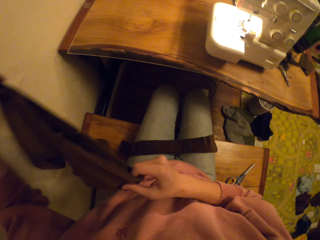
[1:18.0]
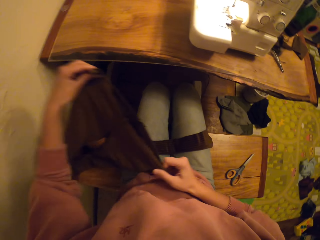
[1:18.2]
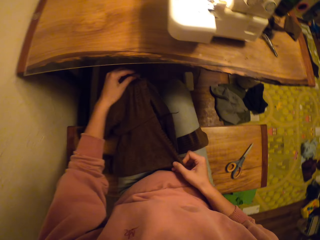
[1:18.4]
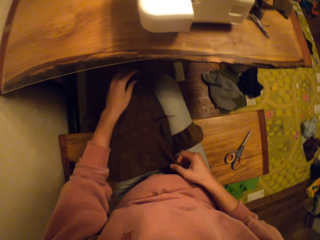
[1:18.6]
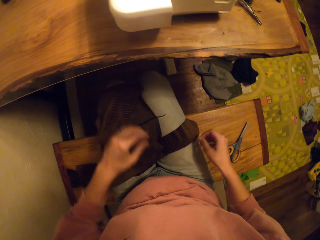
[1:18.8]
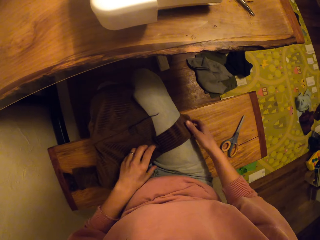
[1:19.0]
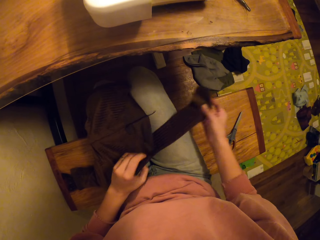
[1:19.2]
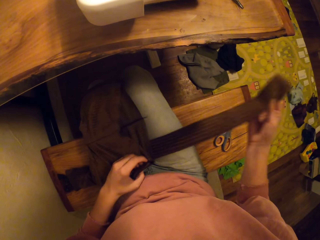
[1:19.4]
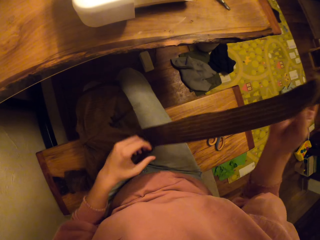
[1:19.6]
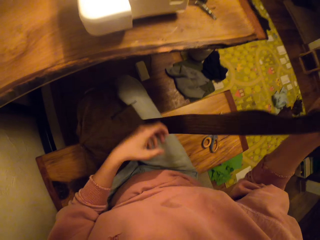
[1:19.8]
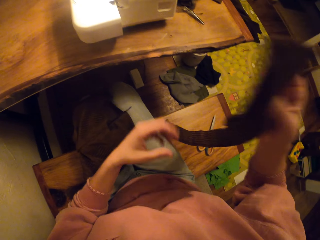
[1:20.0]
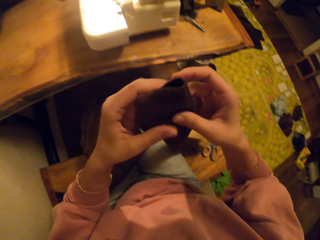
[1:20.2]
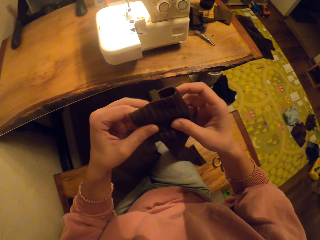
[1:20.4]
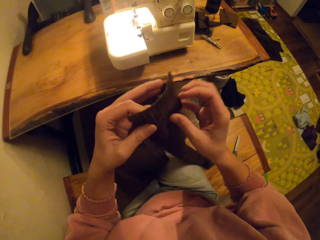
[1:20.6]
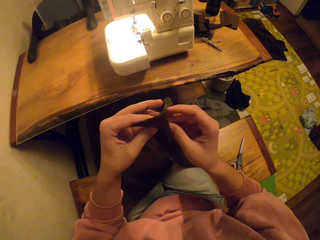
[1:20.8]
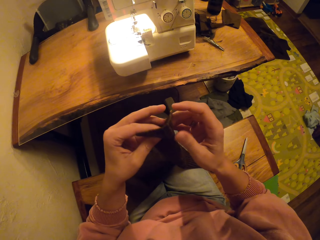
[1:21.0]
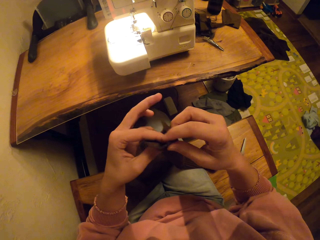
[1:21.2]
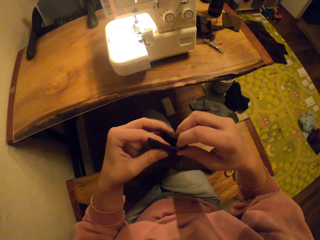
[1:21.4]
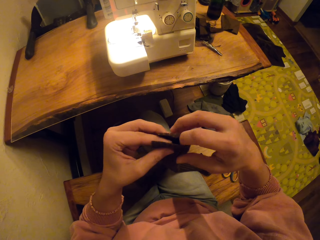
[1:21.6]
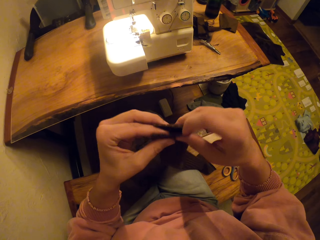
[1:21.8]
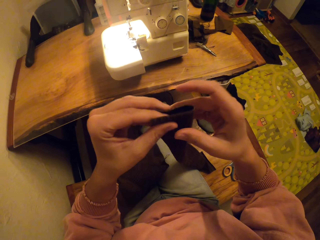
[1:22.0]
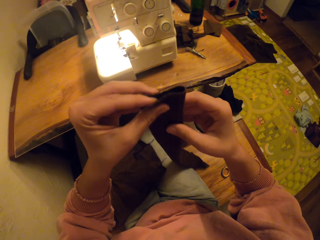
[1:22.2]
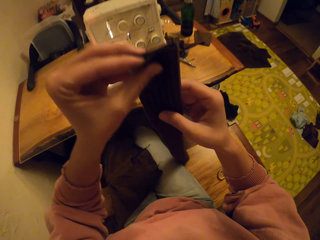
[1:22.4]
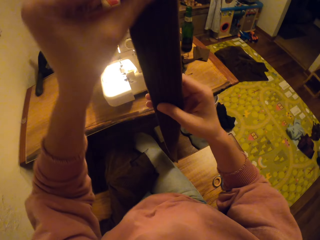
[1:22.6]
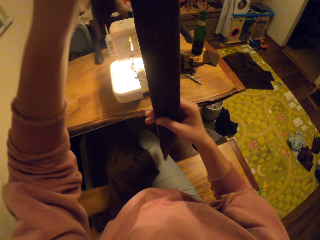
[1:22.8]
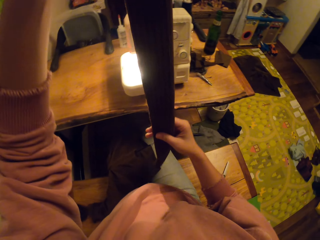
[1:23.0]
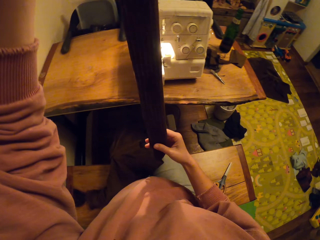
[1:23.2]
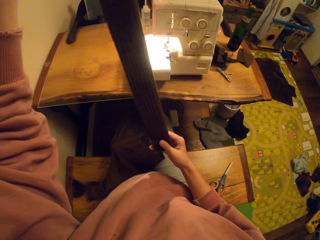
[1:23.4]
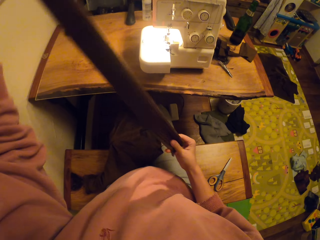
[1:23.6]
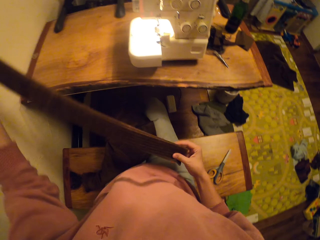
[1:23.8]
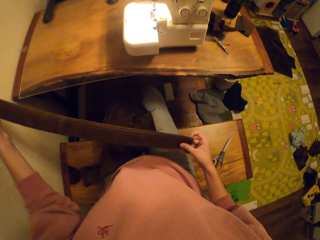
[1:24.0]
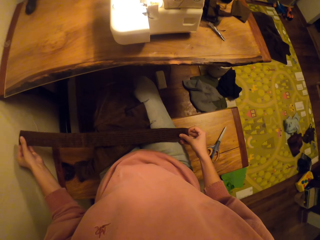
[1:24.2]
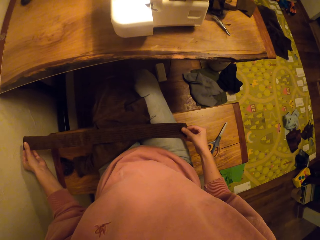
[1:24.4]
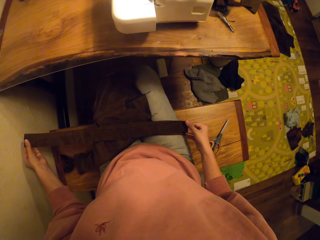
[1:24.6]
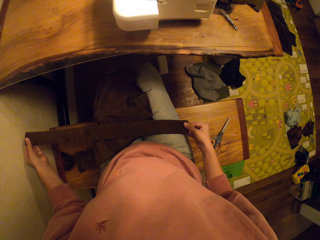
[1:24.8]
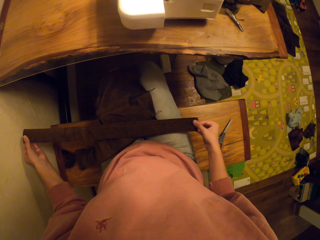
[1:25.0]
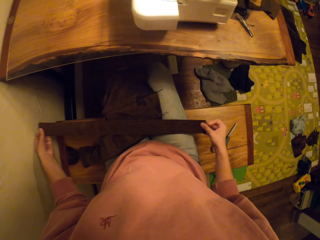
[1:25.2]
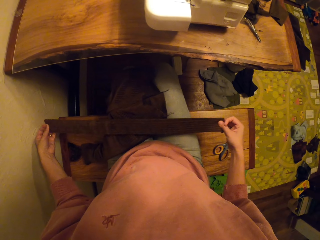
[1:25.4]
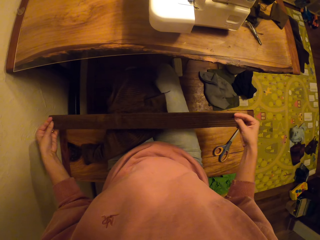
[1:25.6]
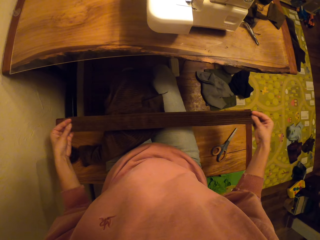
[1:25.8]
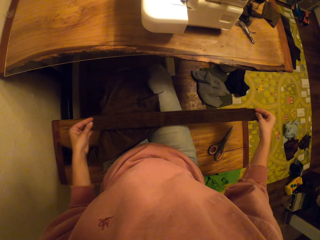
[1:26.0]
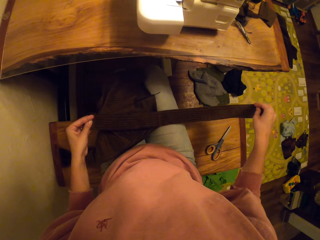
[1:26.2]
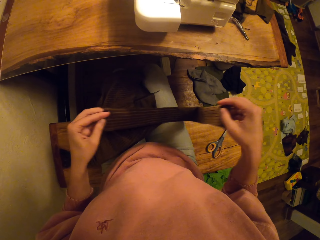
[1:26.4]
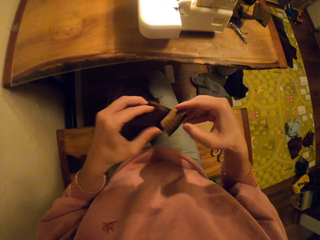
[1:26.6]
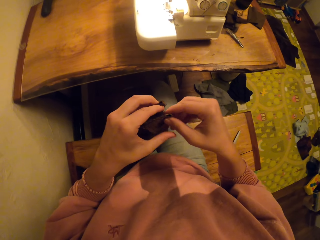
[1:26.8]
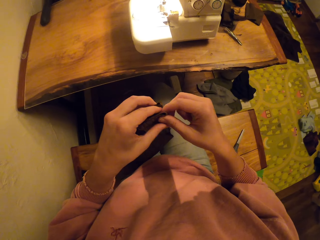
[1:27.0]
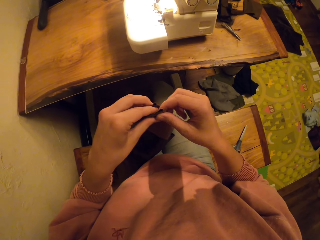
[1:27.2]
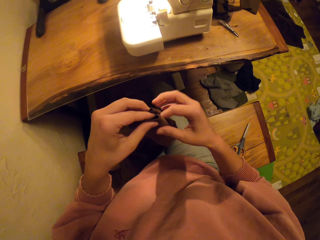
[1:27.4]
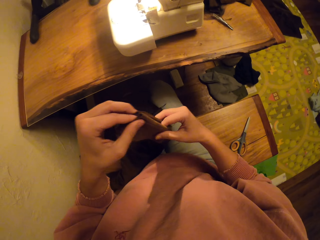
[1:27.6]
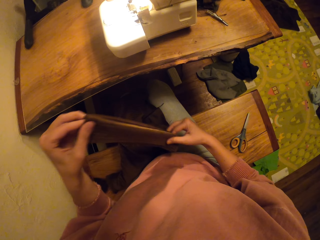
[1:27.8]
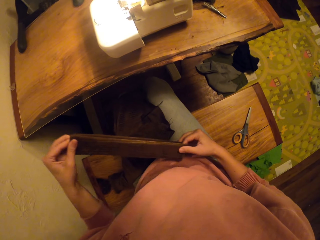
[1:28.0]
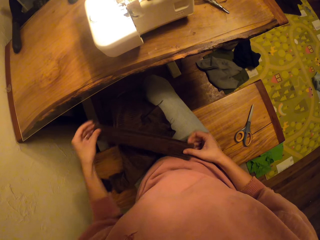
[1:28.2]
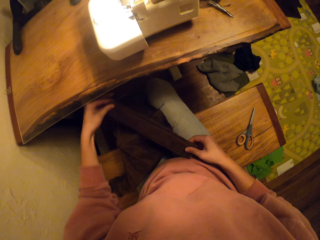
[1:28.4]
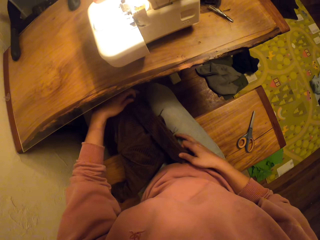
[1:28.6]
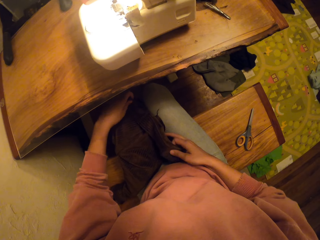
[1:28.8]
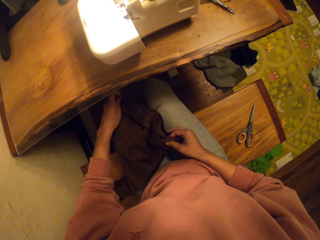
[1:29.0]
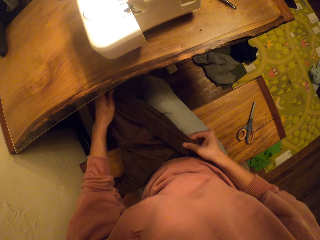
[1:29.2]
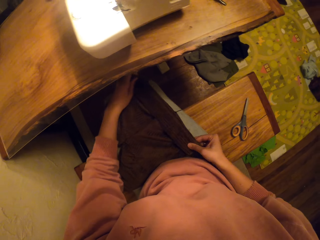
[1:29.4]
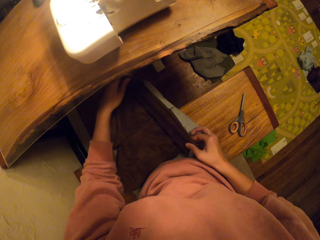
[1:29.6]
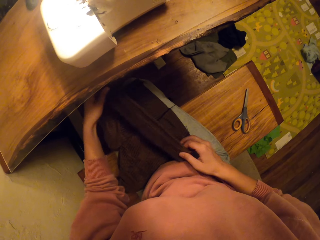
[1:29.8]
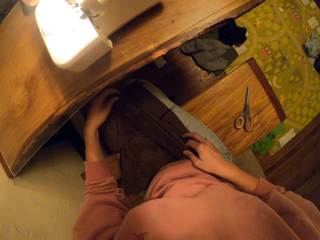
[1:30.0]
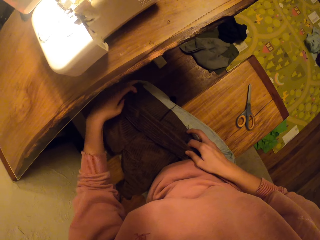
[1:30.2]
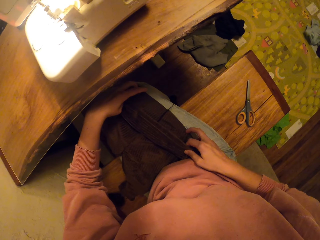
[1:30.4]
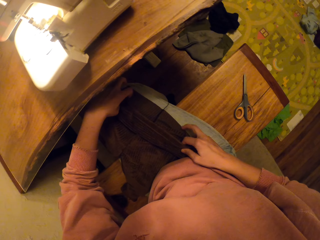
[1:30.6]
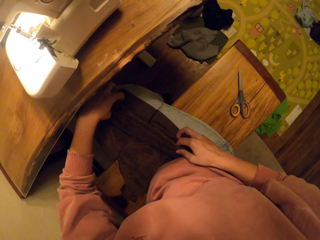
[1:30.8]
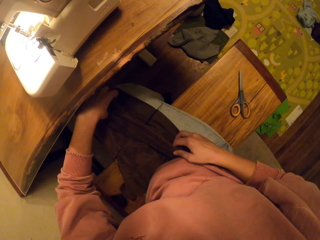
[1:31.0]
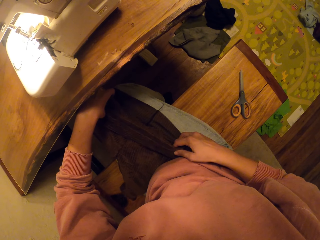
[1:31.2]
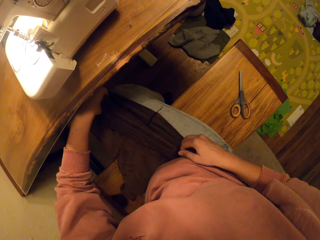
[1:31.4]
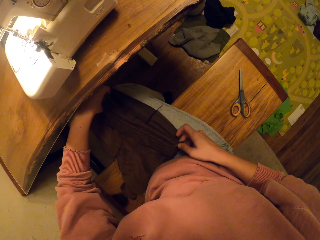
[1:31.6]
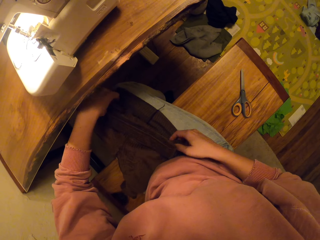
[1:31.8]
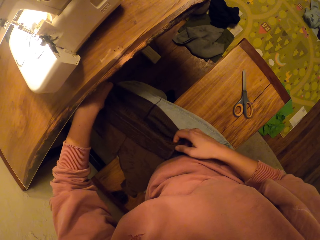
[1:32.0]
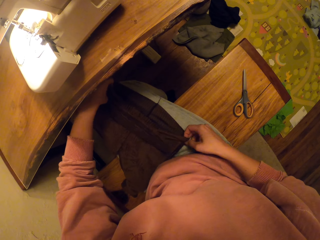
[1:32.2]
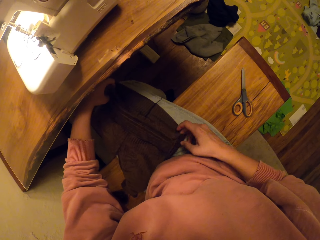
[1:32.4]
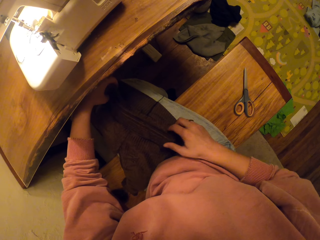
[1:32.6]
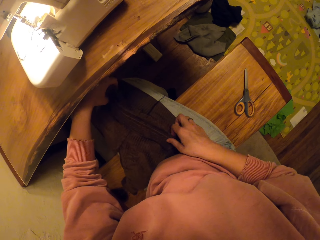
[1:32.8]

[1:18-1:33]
The camera wearer fixes the cloth. They fold the fabric. They join the two fabrics together.

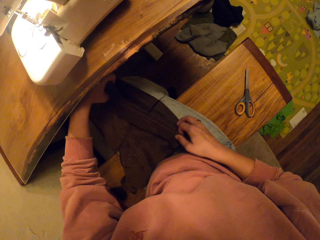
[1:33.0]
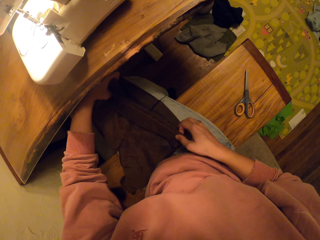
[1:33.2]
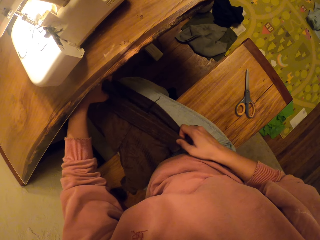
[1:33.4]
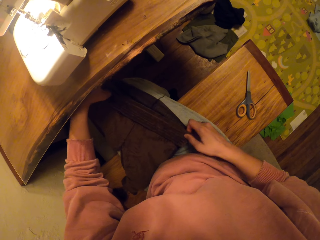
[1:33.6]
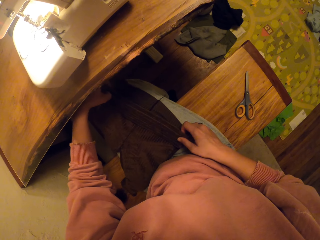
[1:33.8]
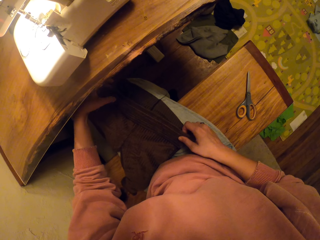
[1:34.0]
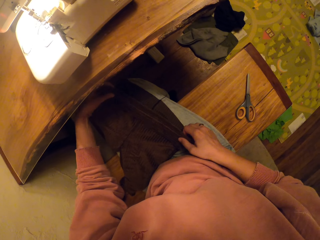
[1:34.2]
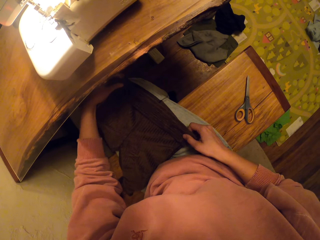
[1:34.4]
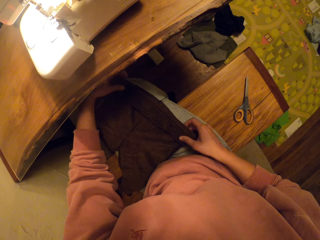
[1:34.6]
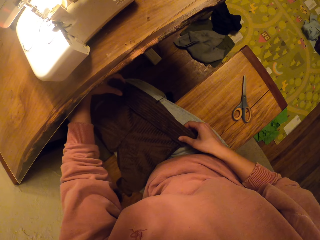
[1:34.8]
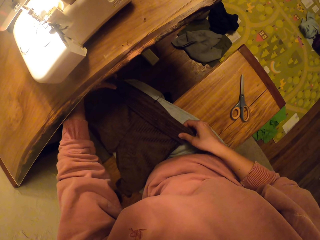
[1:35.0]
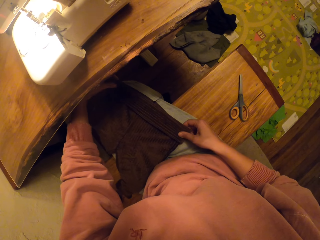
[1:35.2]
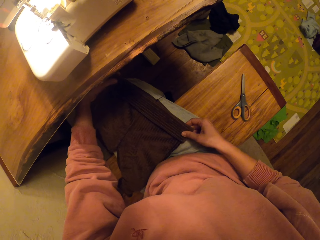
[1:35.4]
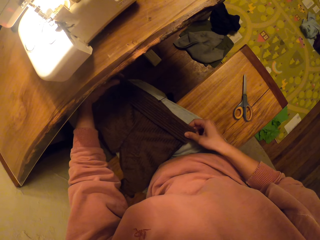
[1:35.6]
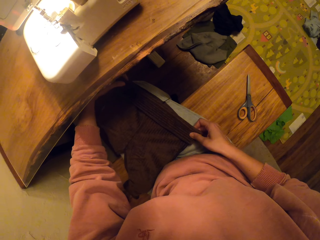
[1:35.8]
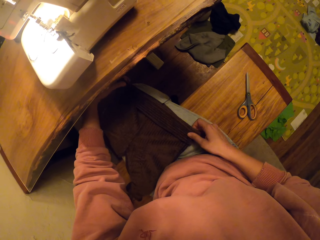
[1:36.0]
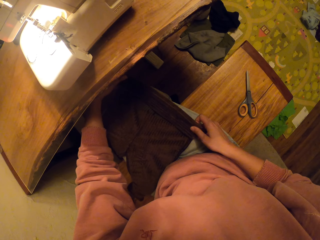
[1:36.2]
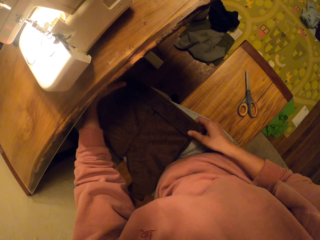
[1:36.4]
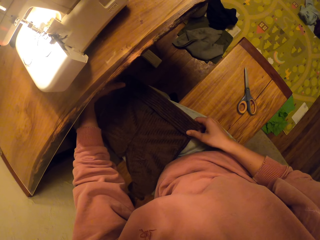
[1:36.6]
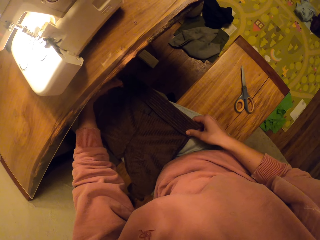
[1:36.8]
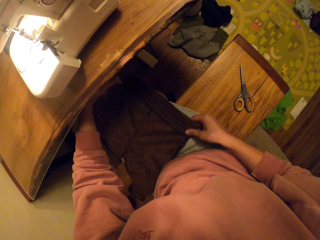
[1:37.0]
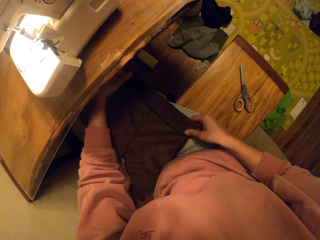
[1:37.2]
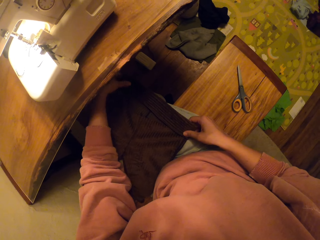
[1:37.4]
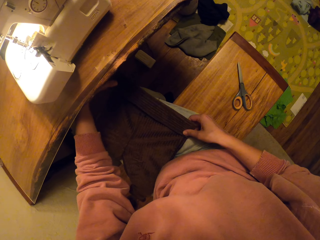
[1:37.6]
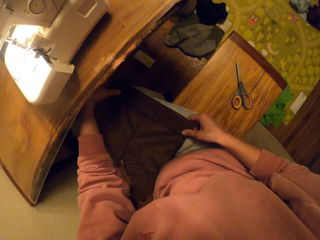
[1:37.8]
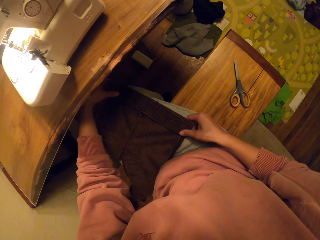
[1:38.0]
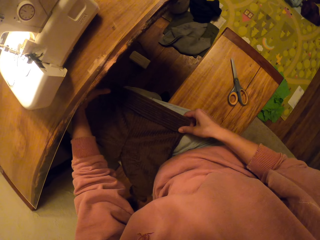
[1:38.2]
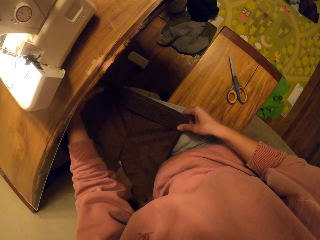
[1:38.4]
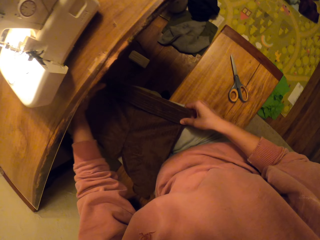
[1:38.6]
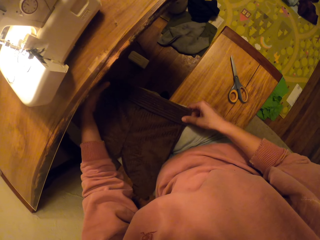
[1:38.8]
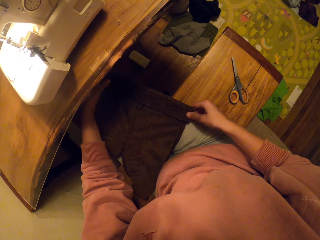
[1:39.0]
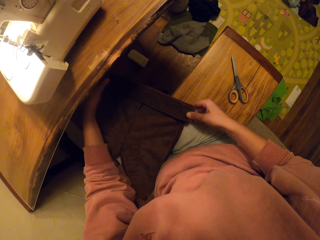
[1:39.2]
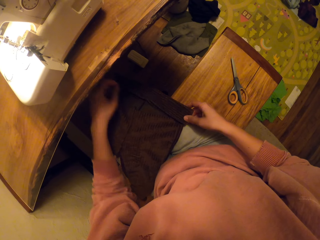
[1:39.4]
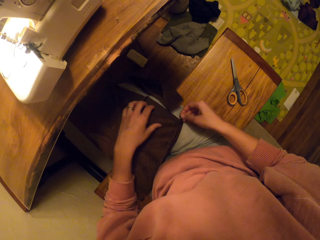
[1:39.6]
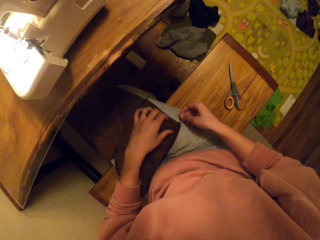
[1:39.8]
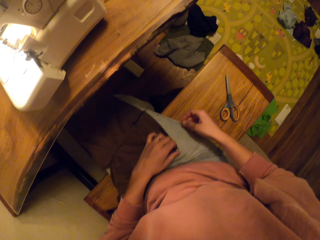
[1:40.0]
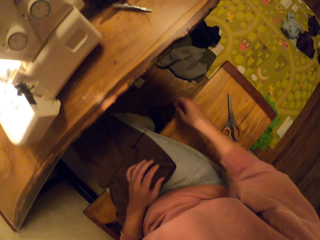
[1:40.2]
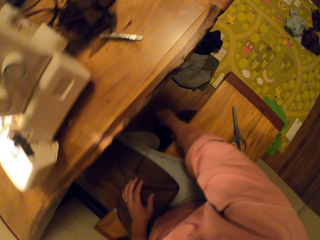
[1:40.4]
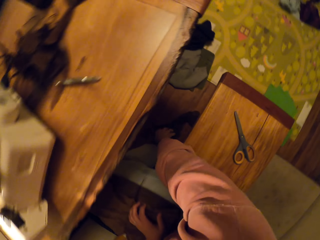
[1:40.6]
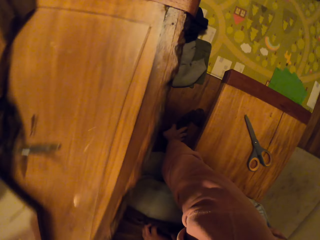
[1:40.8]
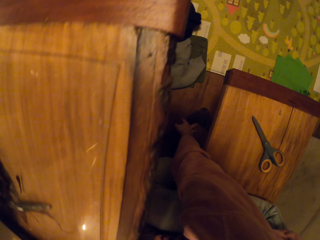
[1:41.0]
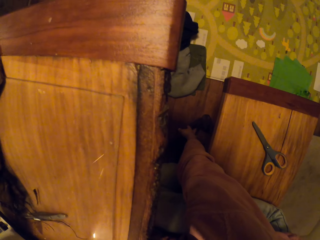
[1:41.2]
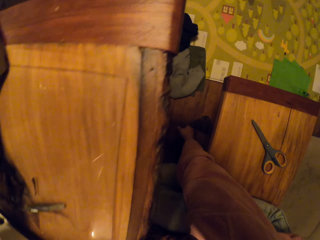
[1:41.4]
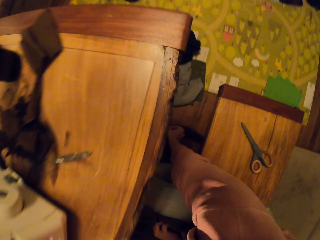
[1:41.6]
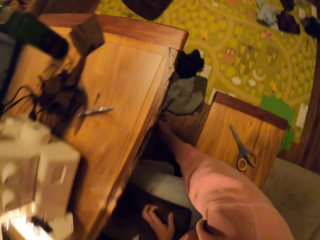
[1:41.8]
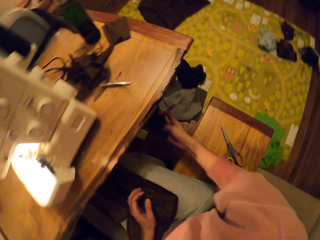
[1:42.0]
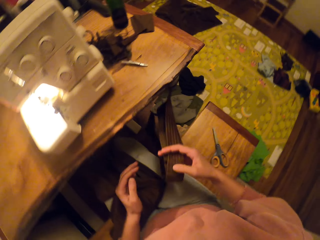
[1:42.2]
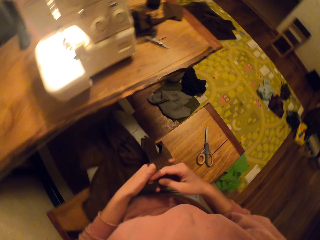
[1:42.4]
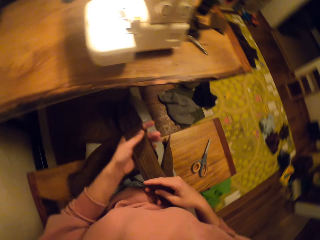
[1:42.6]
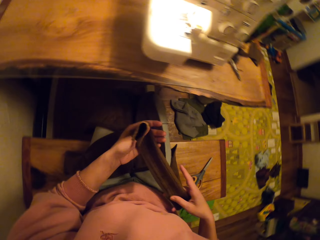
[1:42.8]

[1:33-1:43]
The camera wearer picks up the fabric.
